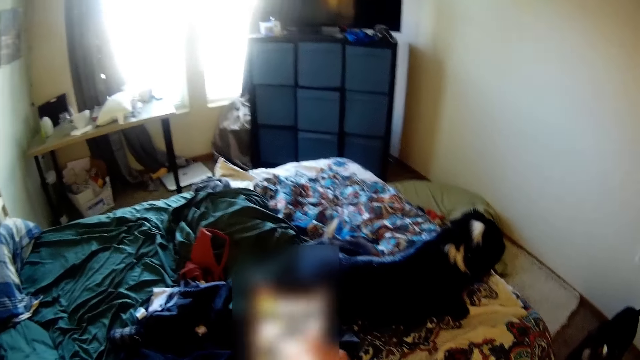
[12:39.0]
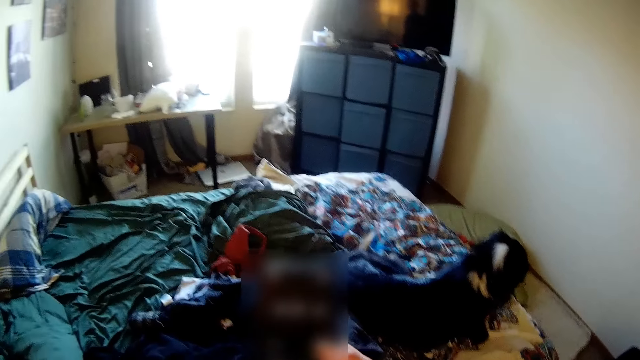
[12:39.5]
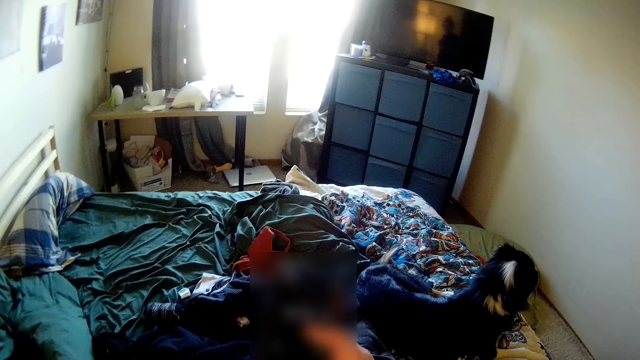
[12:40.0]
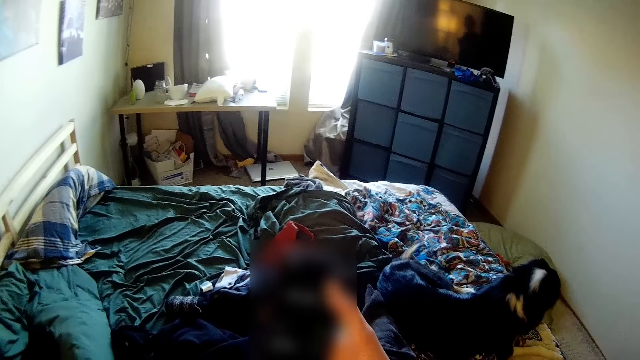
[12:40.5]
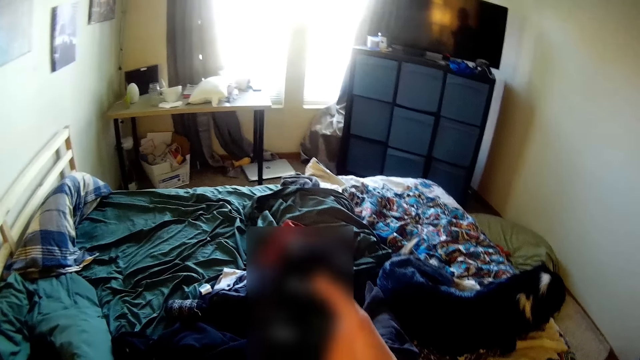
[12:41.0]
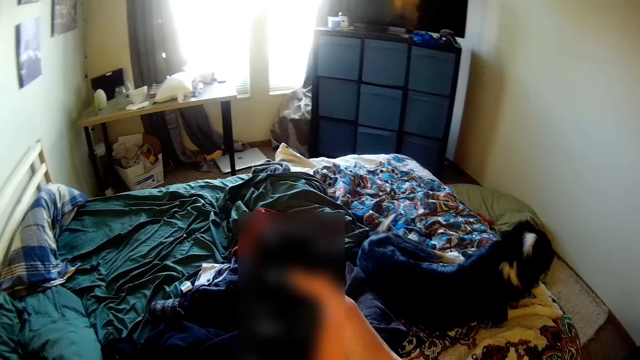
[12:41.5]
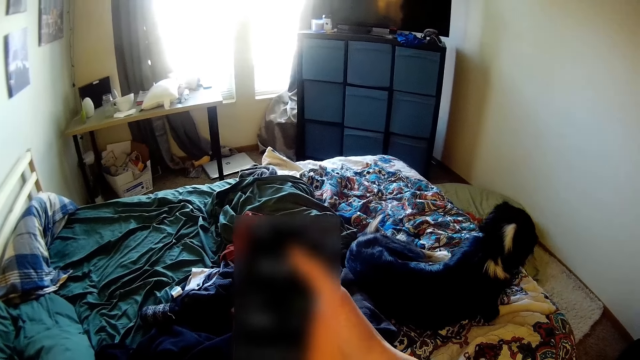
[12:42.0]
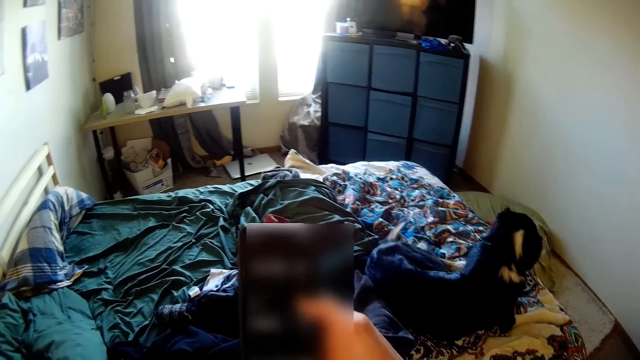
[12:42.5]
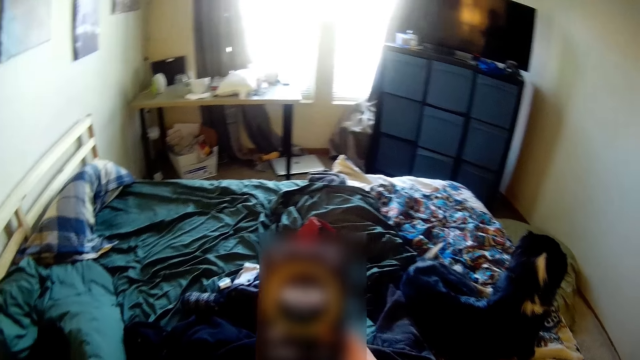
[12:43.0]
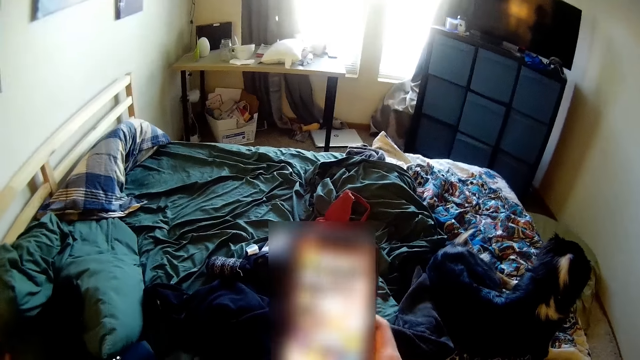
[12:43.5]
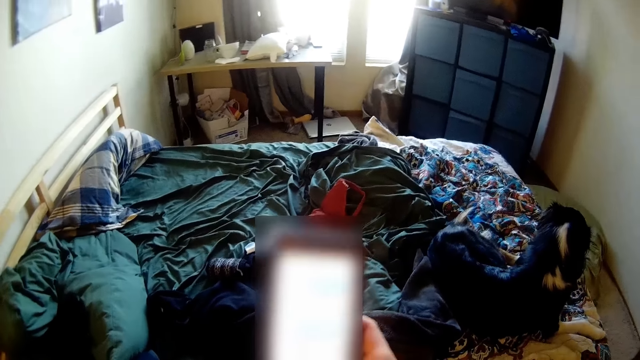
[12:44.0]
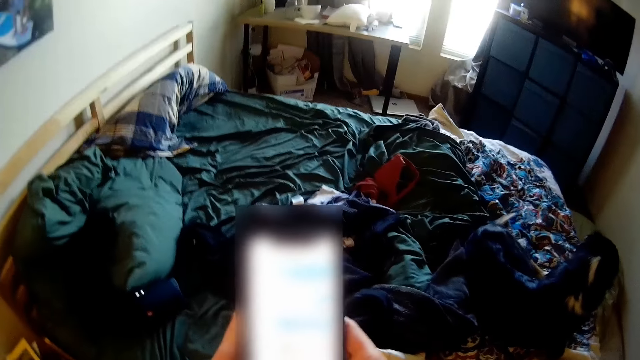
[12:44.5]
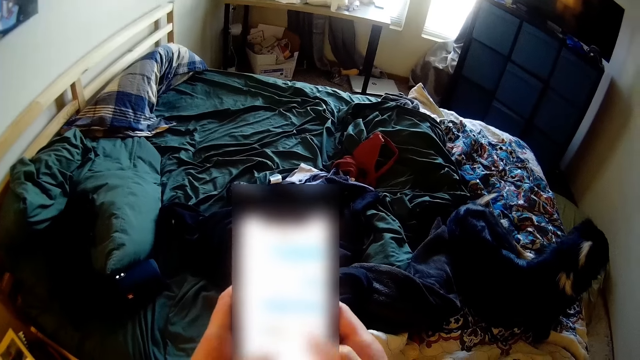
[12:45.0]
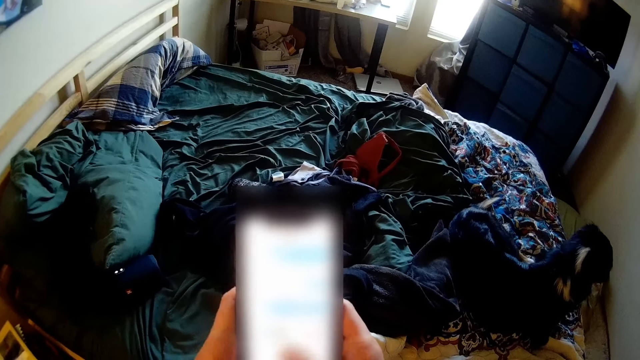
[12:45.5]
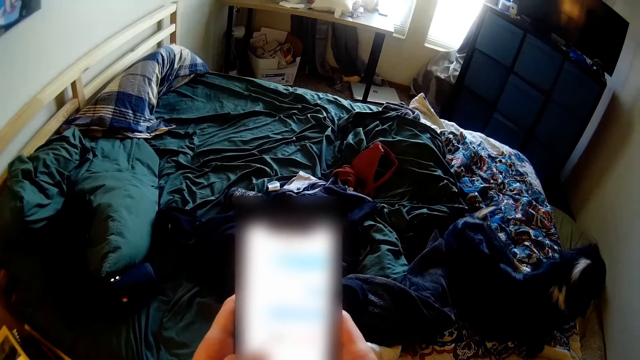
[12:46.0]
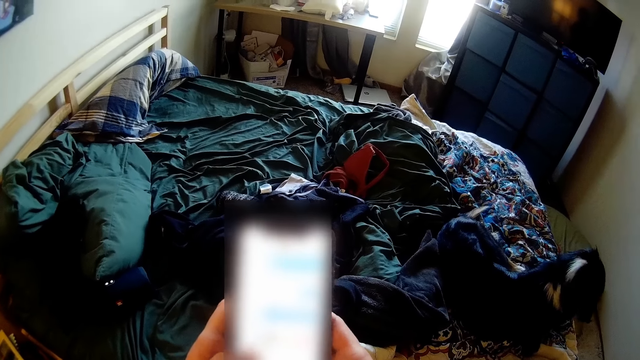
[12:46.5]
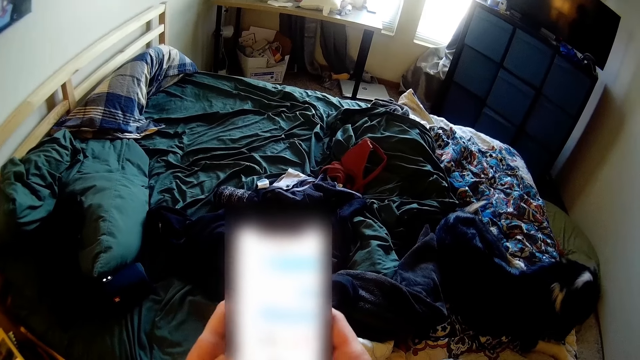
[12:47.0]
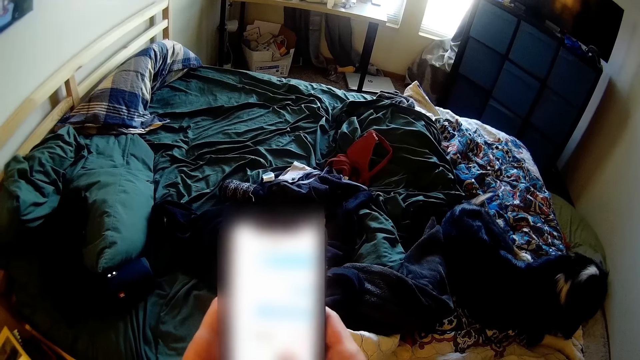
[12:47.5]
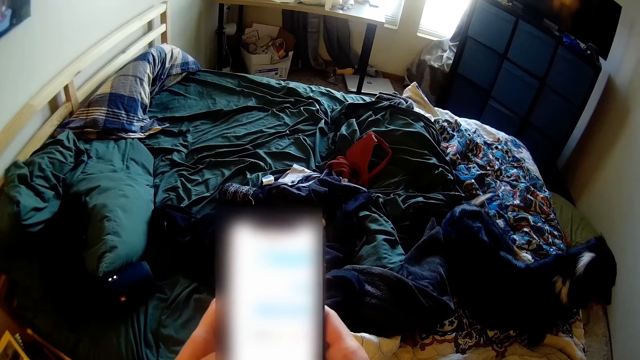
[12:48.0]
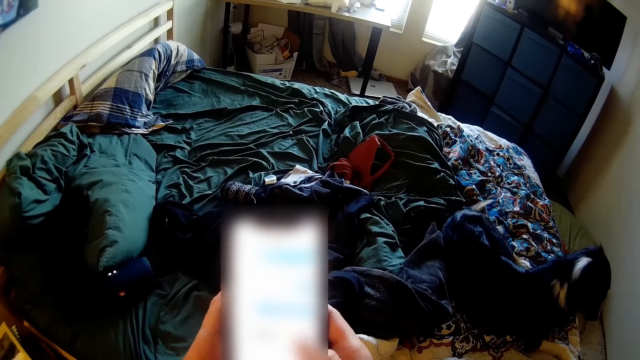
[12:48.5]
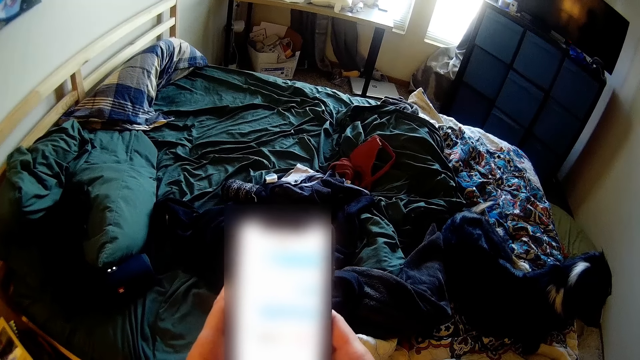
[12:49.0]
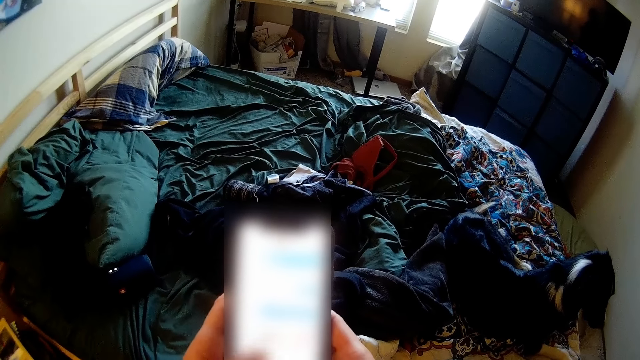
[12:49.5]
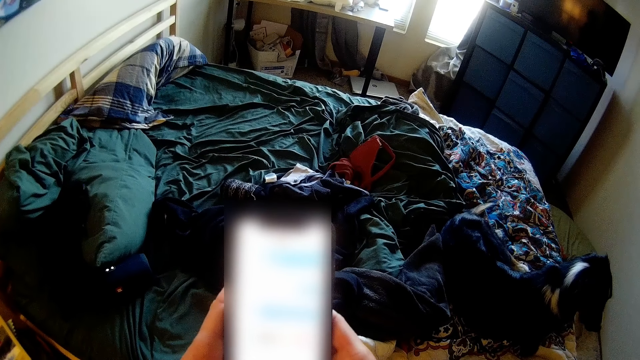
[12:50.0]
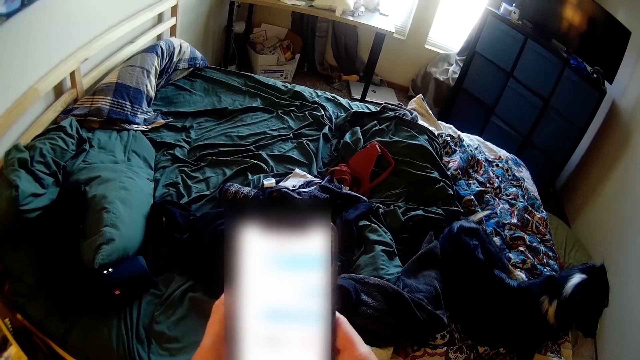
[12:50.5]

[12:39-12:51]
The camera wearer holds her phone with both her hands. She operates her phone with her hands.

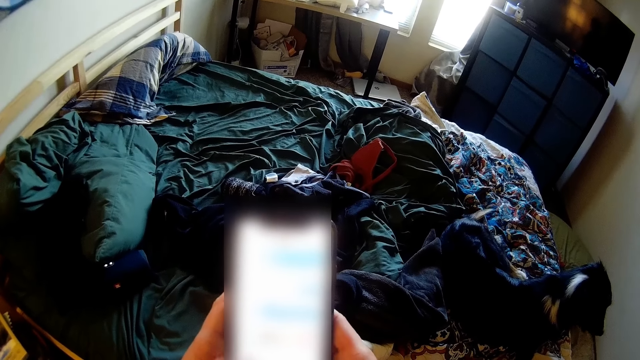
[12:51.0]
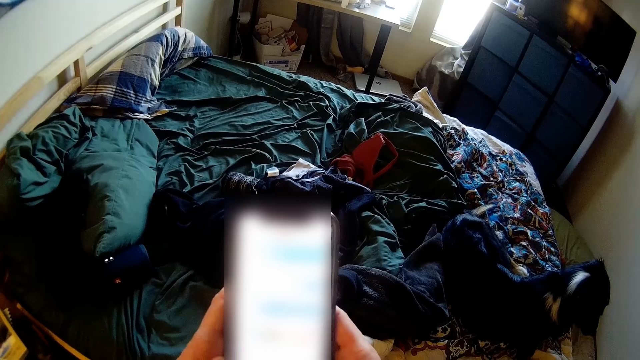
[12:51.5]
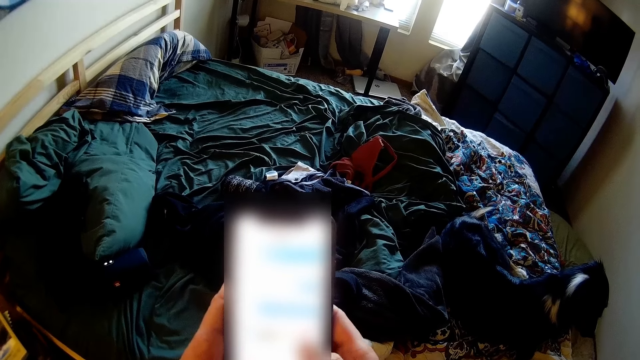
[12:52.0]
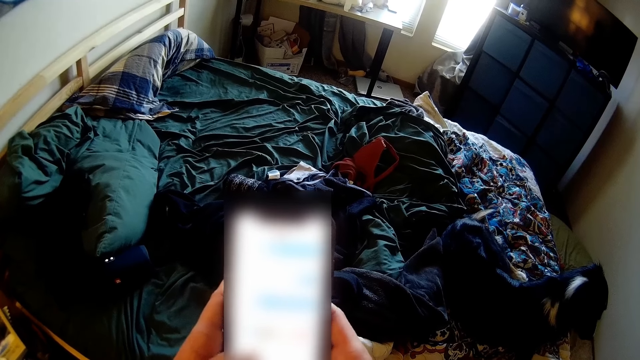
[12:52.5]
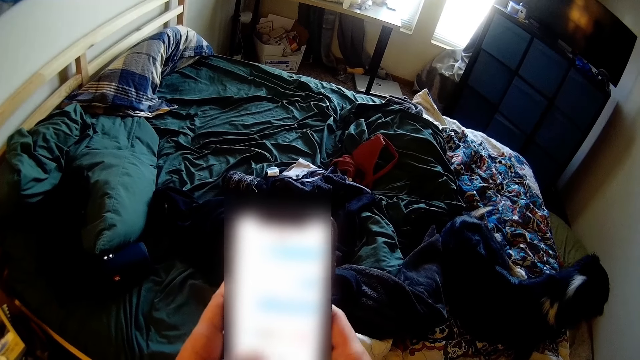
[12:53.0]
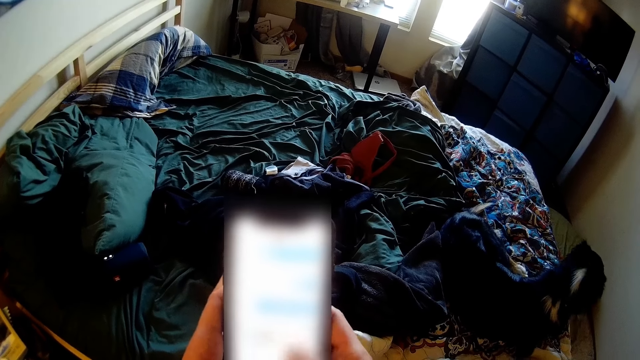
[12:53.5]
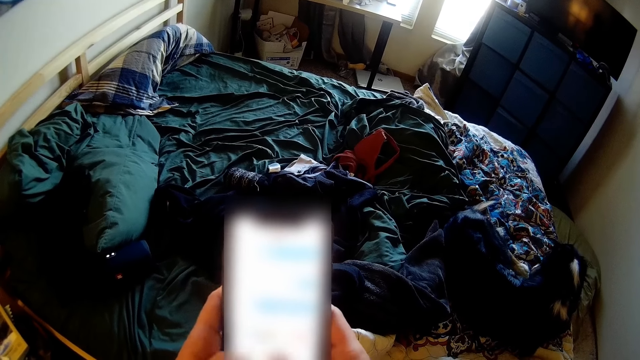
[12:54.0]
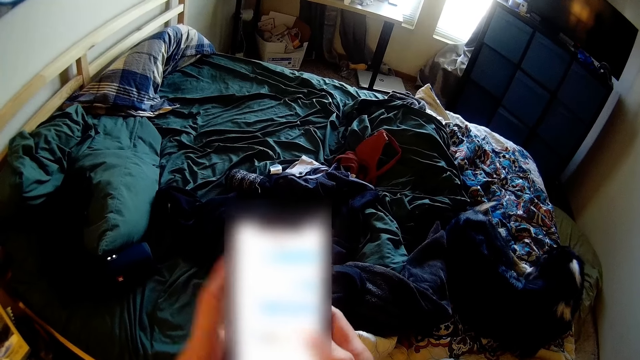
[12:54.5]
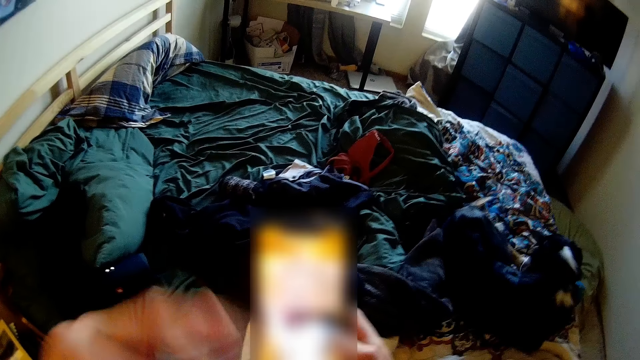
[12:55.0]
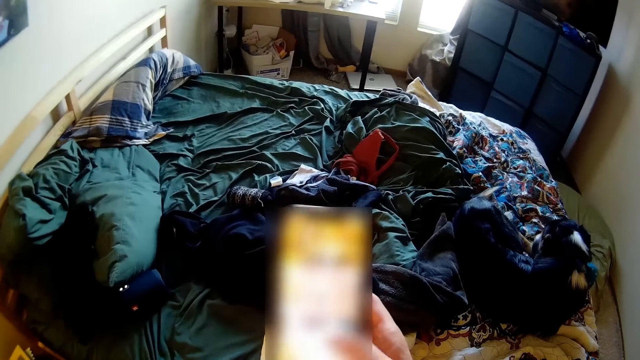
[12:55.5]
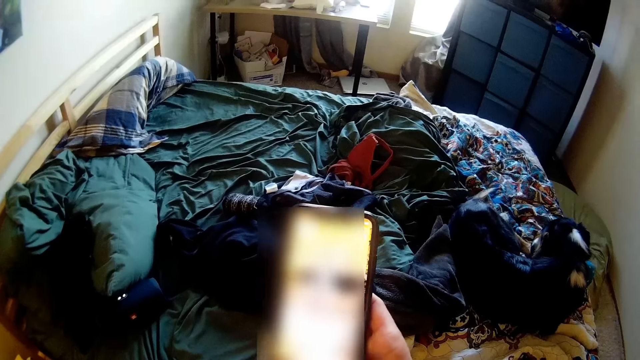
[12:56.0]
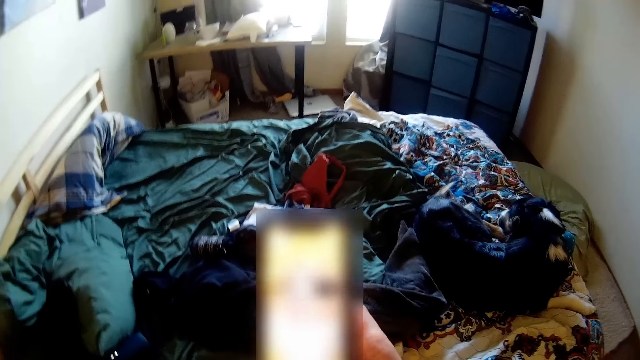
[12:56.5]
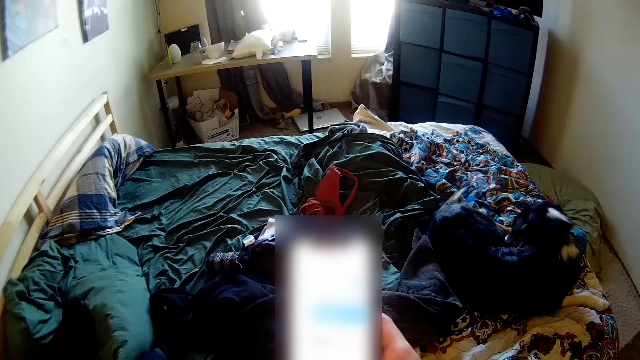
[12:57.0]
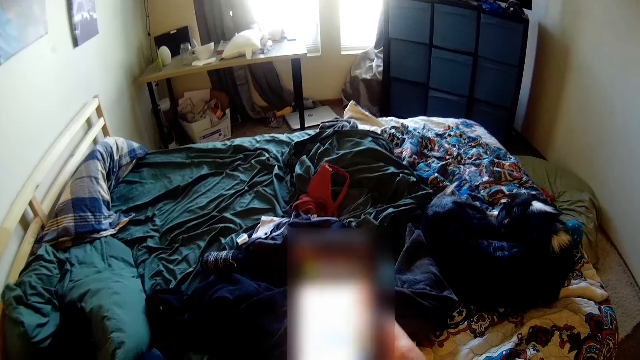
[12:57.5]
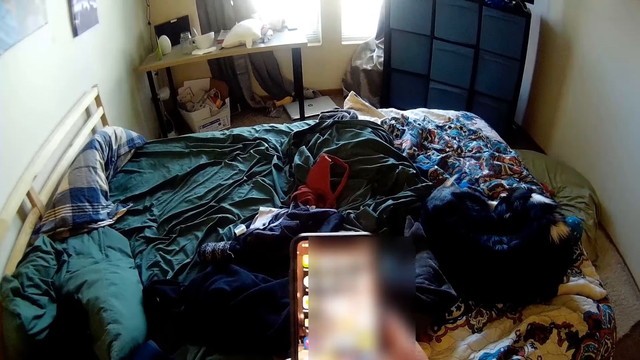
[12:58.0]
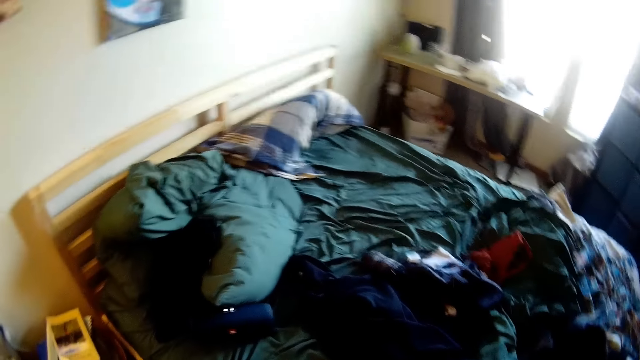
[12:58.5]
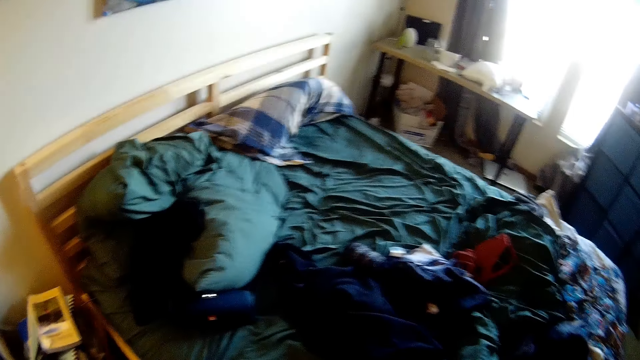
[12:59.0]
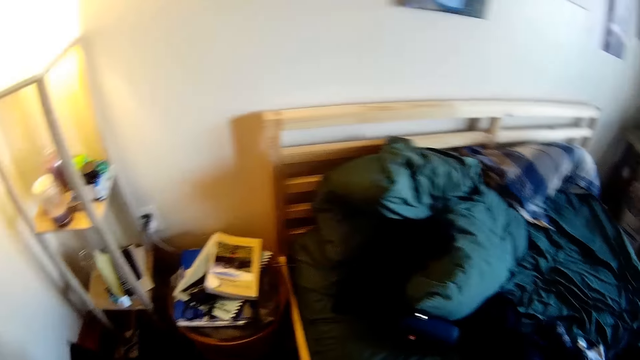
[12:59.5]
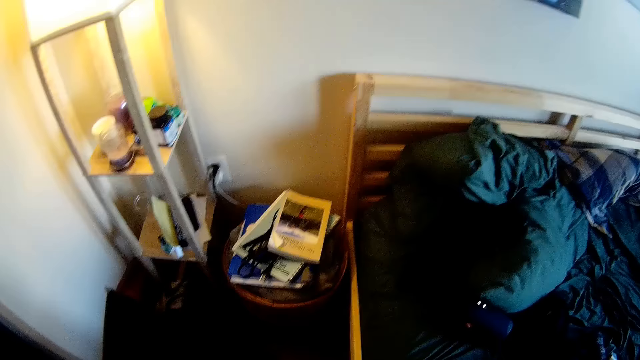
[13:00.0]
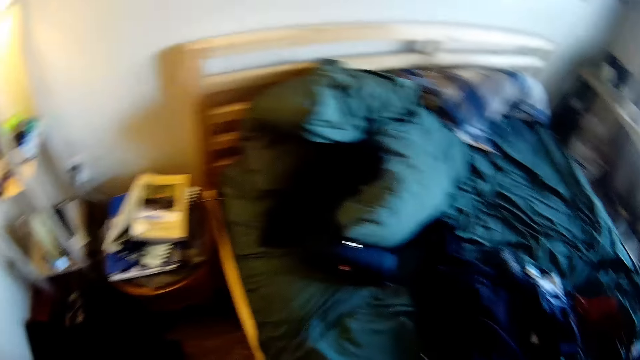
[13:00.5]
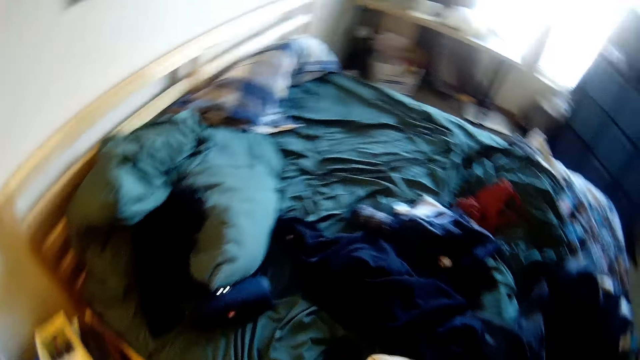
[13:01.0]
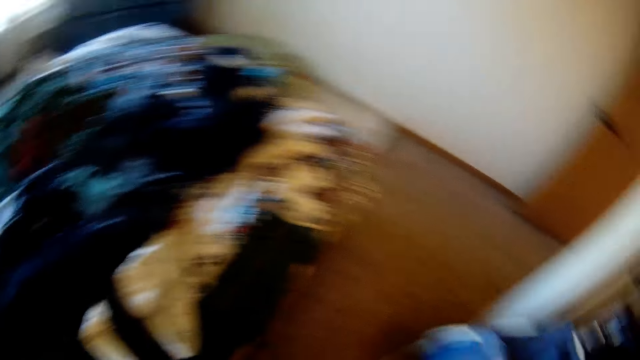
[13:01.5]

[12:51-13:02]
The camera wearer lets go of her phone. She operates her phone with her hand. She looks around.
